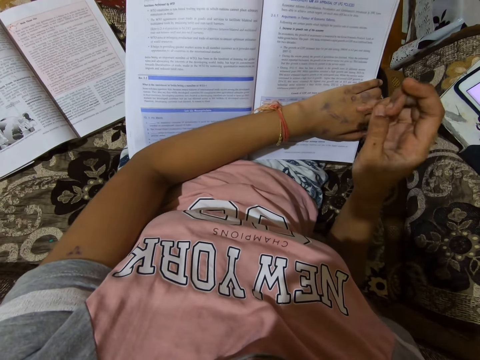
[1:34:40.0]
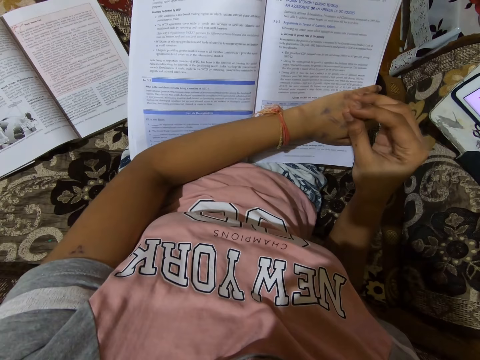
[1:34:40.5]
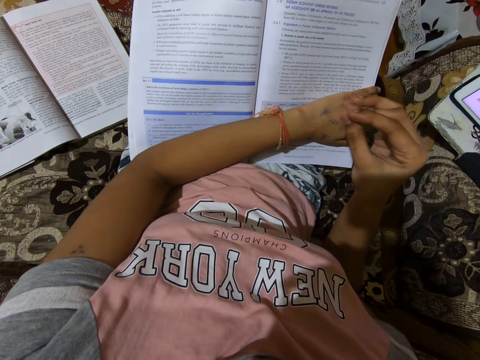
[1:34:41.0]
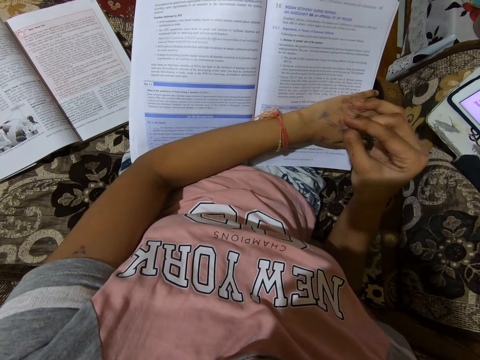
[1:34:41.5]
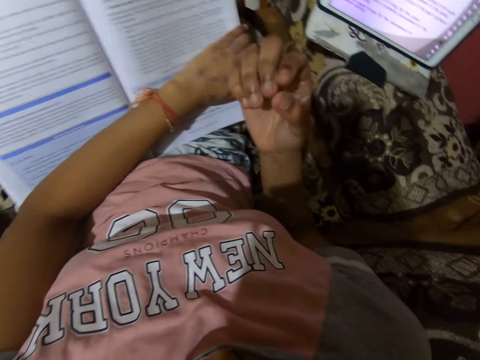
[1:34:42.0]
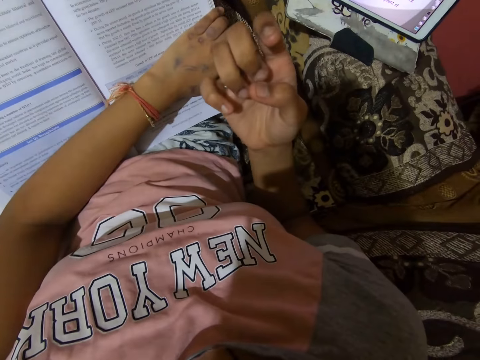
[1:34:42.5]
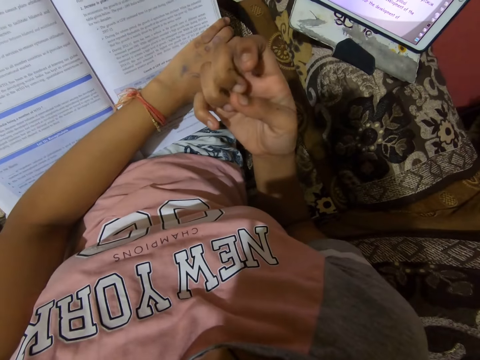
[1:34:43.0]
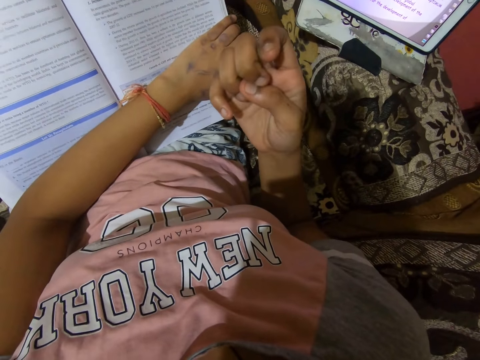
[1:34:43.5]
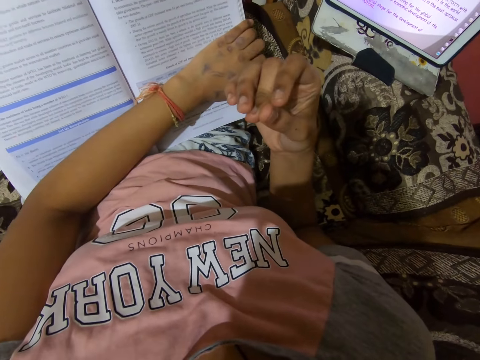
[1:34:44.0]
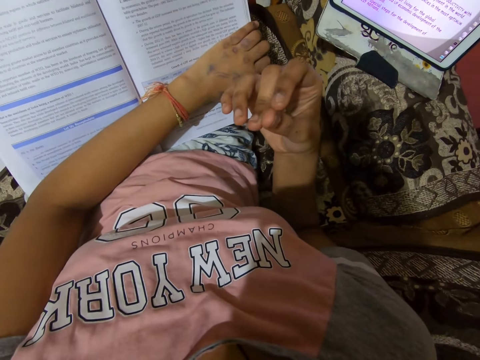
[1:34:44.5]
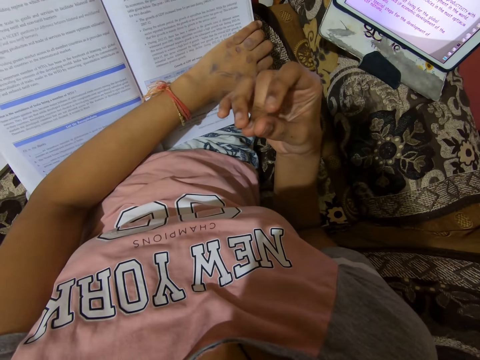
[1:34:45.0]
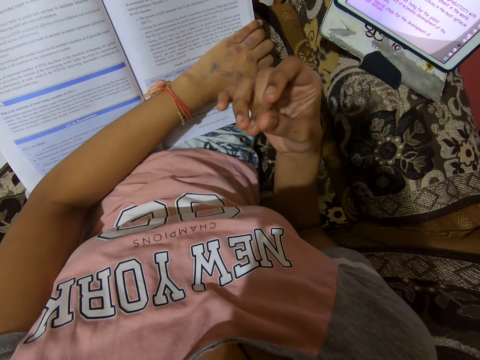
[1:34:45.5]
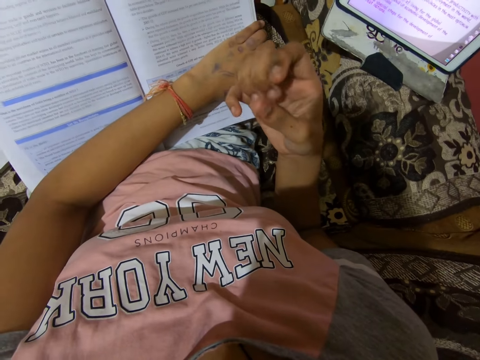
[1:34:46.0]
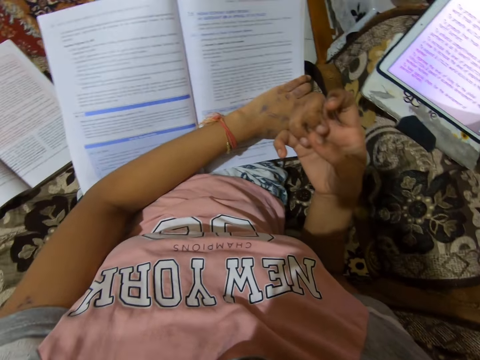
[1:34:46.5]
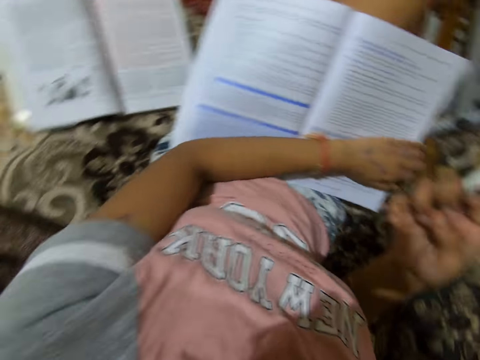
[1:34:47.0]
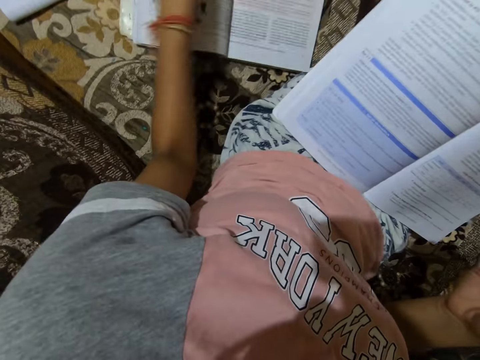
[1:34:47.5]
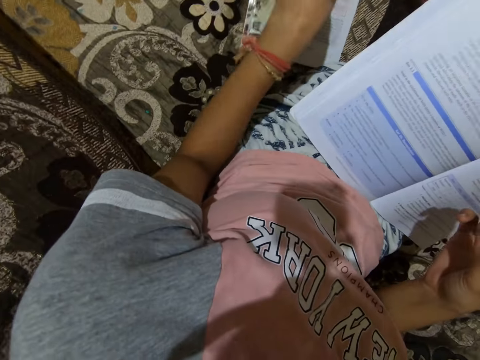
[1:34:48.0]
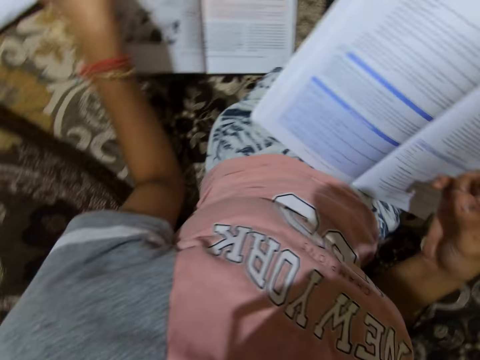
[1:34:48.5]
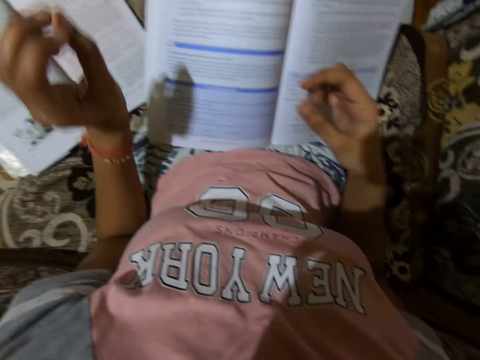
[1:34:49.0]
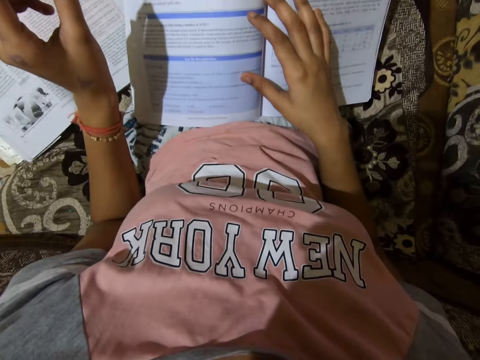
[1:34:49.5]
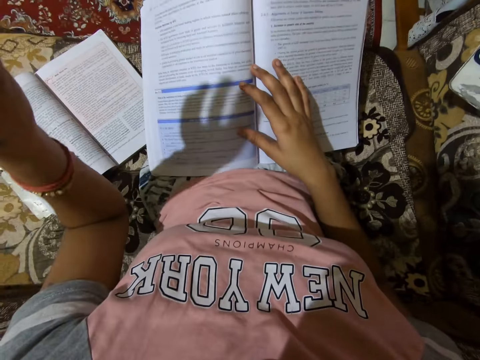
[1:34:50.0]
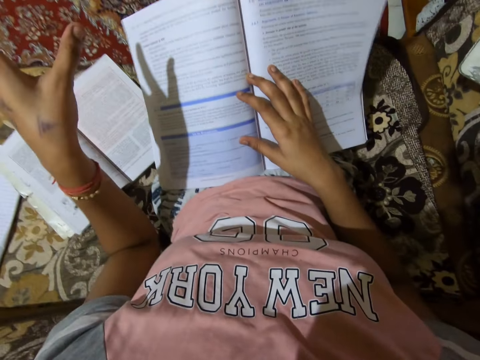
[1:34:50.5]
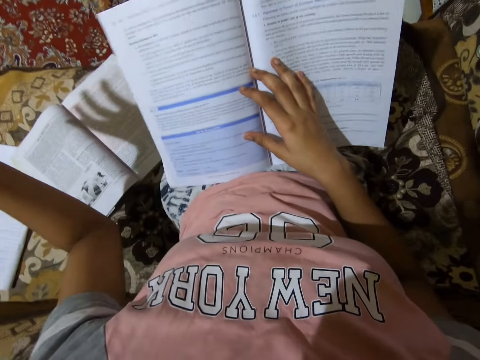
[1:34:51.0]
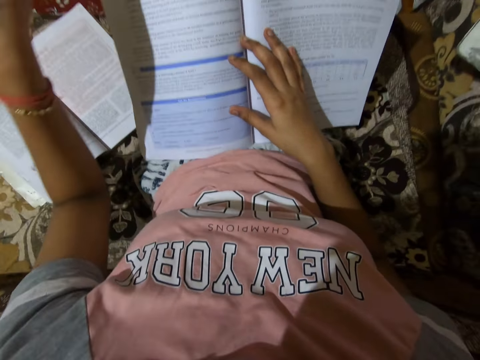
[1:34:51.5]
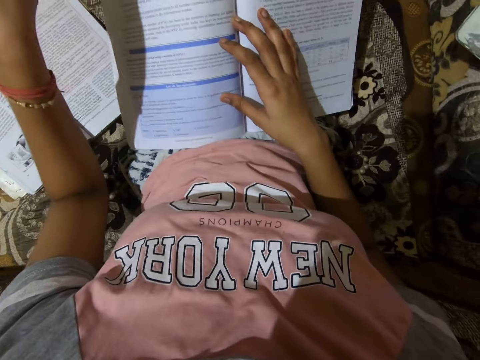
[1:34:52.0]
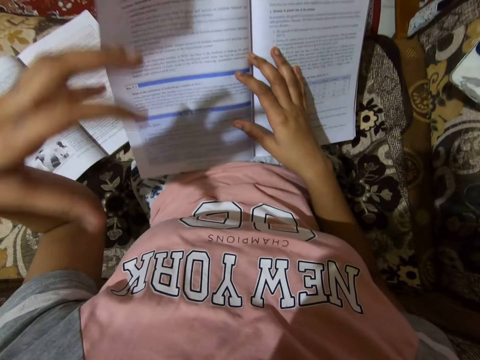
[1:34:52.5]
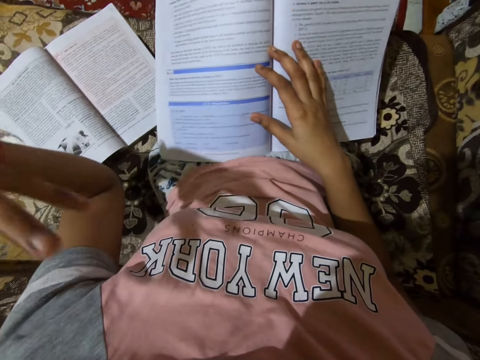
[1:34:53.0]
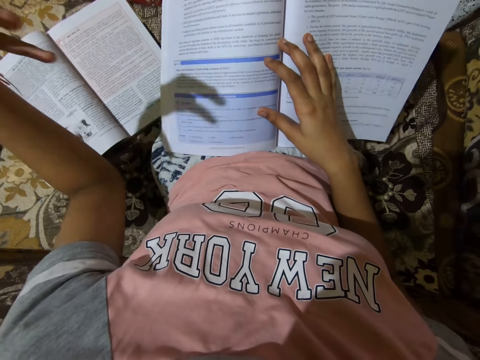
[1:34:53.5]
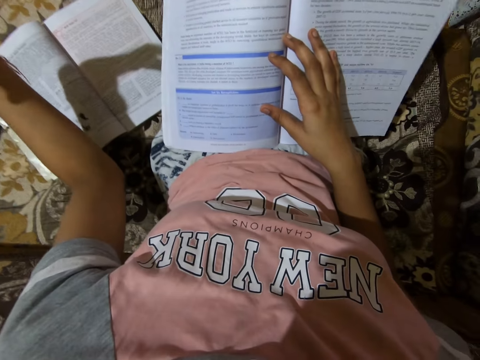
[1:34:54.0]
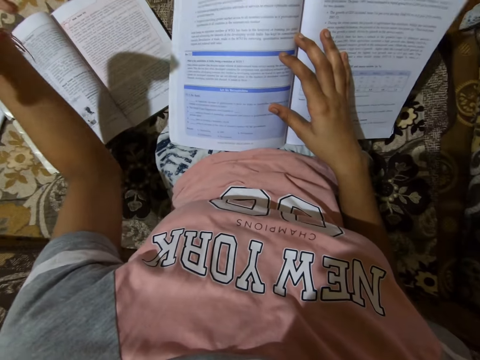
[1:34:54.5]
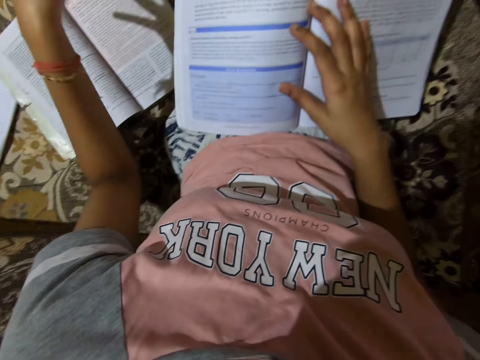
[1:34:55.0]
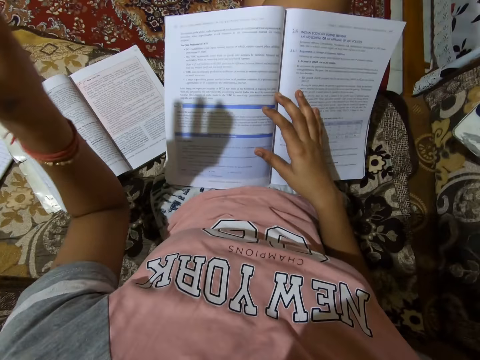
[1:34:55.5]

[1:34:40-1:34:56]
The camera wearer stares at the fingers. She removes her left hand from the textbook. She touches another textbook on a couch. She removes her left hand from the textbook. She places her right hand on the textbook. She gesticulates with her left hand. She reads the book.

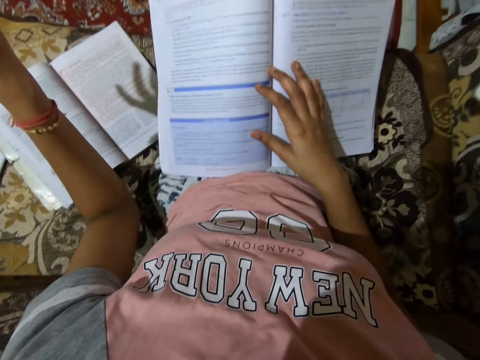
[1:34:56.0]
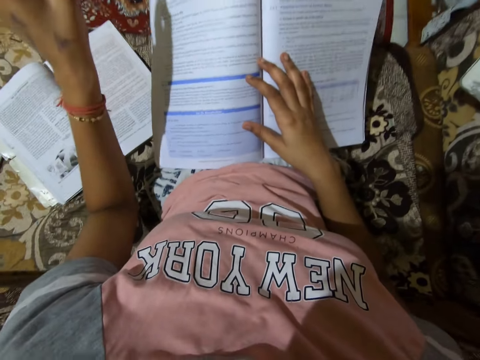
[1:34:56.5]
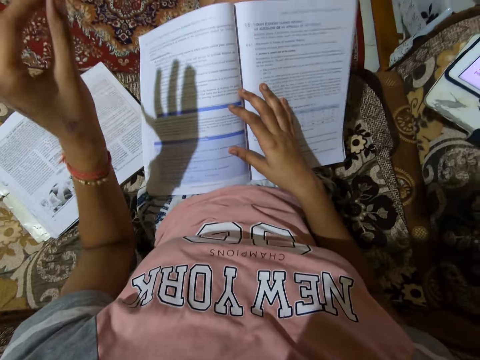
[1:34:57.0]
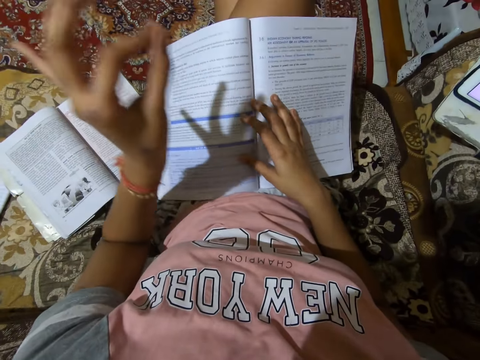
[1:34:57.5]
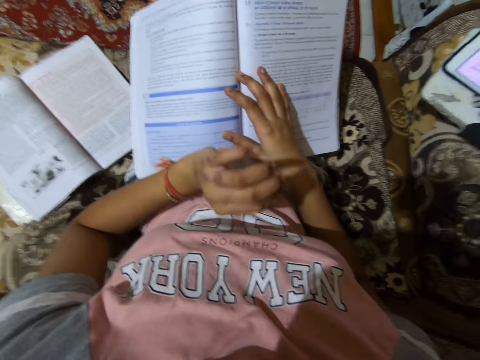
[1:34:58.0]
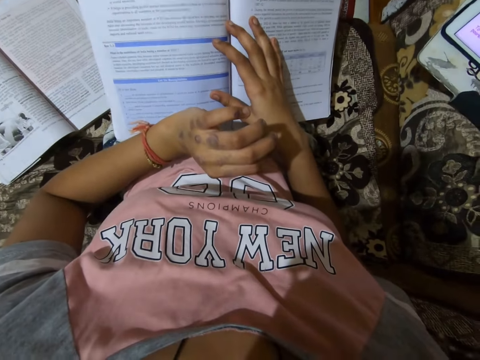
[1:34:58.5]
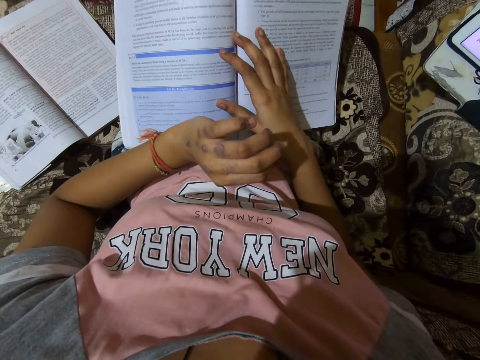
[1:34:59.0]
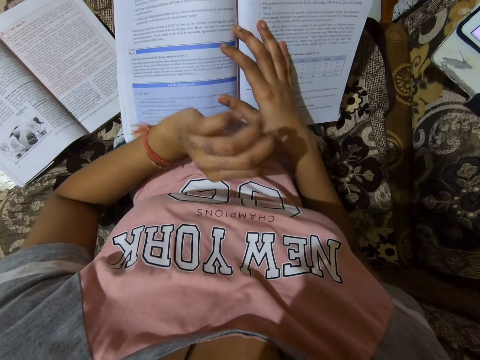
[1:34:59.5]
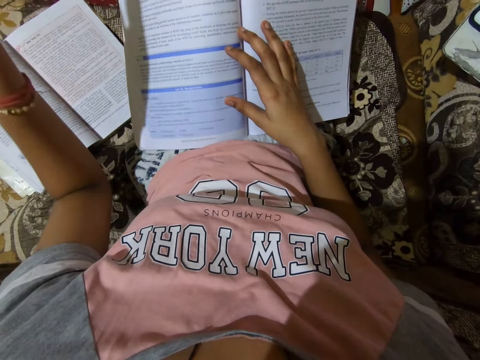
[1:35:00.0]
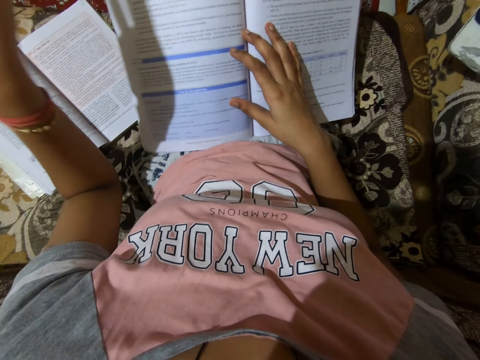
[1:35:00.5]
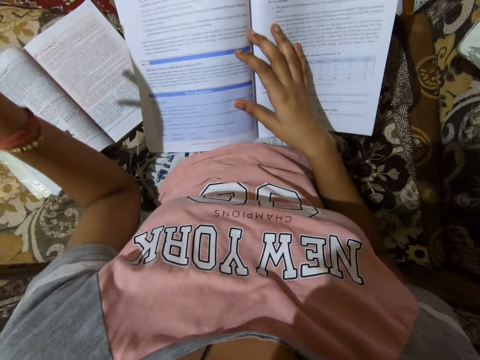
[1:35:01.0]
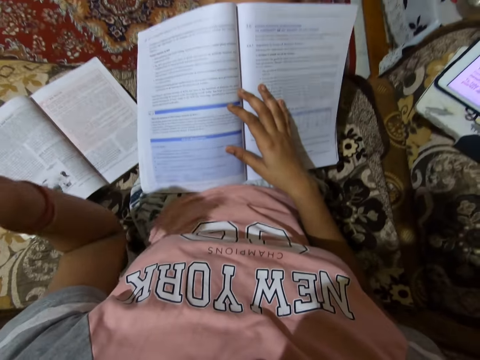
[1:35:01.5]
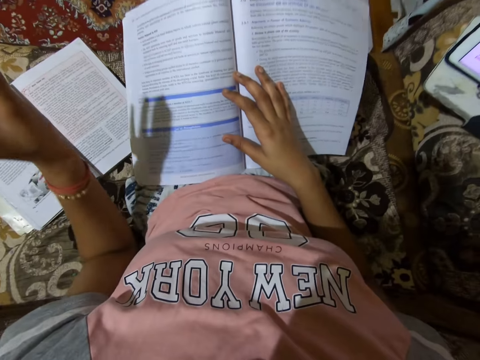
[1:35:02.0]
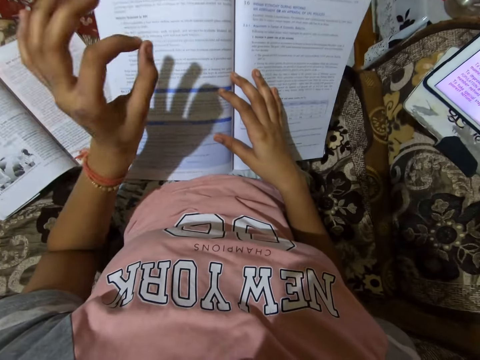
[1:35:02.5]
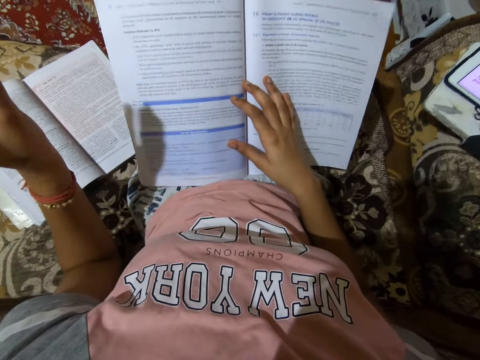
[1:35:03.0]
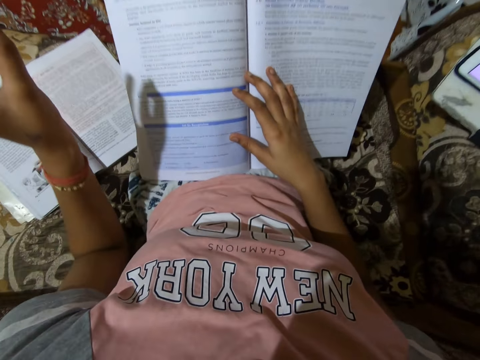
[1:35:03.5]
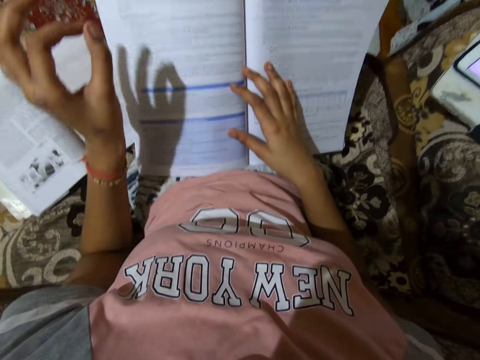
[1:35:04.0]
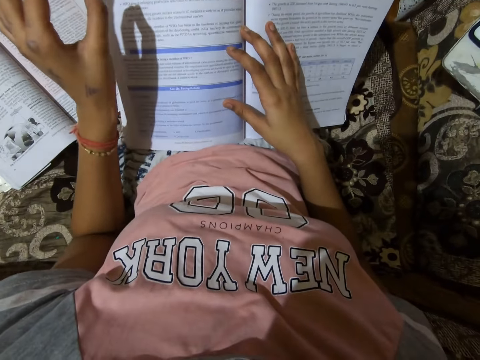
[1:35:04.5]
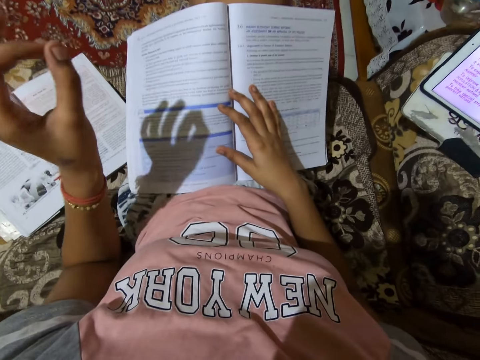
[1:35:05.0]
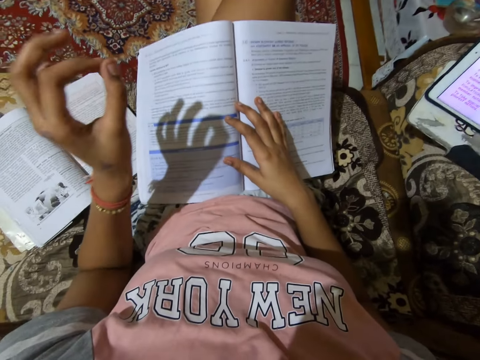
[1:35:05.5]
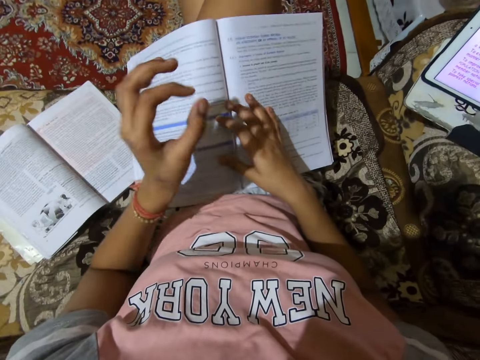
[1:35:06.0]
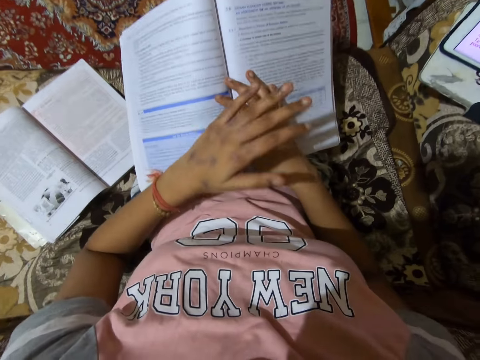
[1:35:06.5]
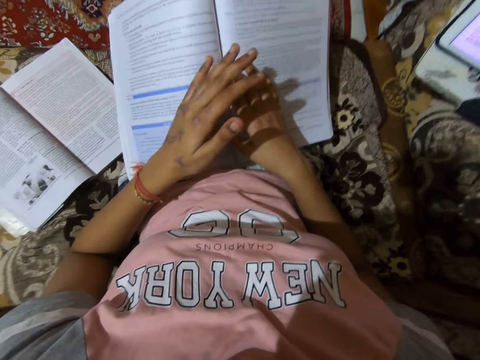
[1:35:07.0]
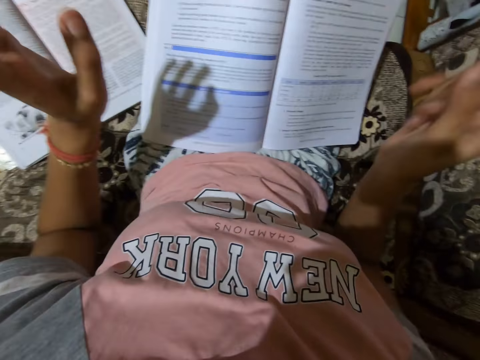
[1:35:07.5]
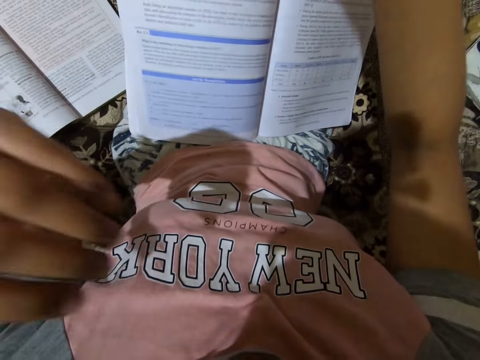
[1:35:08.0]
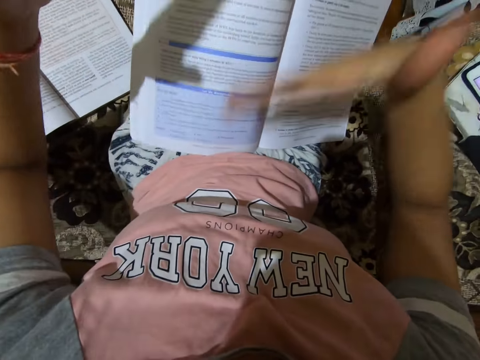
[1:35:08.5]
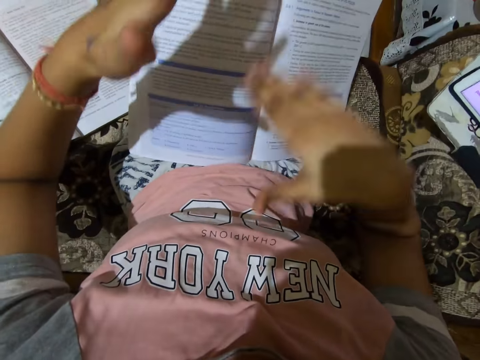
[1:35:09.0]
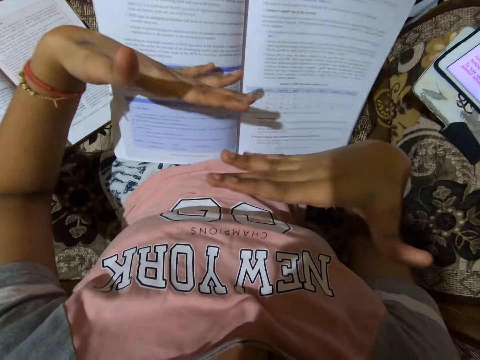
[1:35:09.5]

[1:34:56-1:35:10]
The camera wearer gesticulates with her hands.
